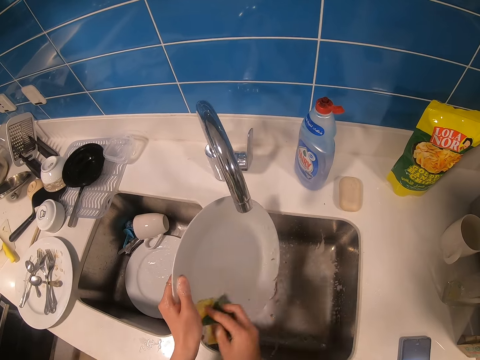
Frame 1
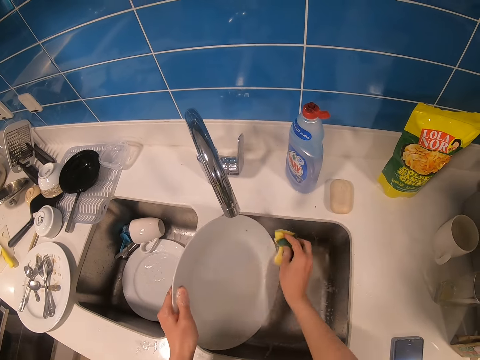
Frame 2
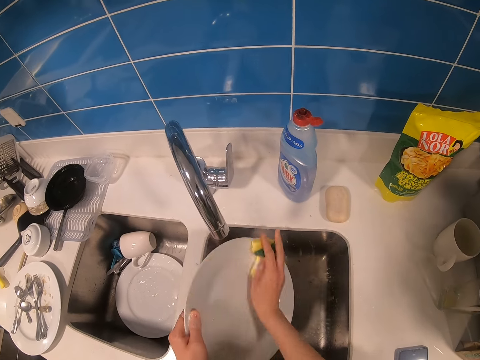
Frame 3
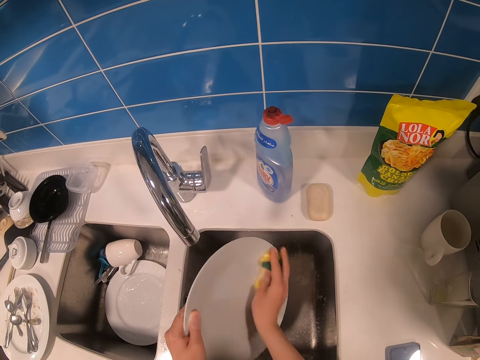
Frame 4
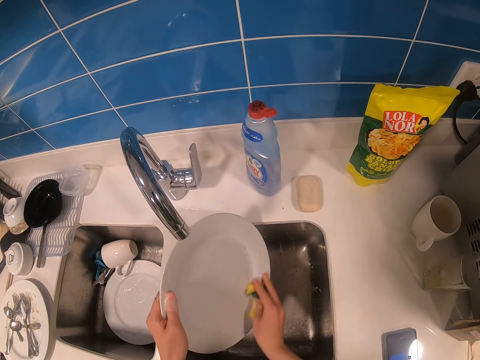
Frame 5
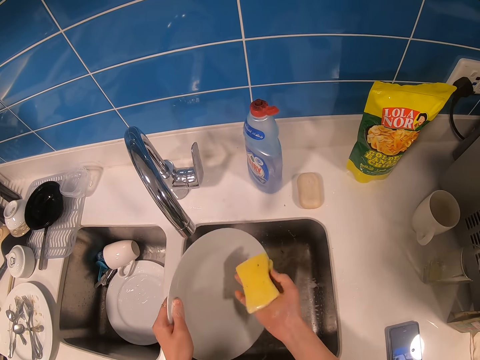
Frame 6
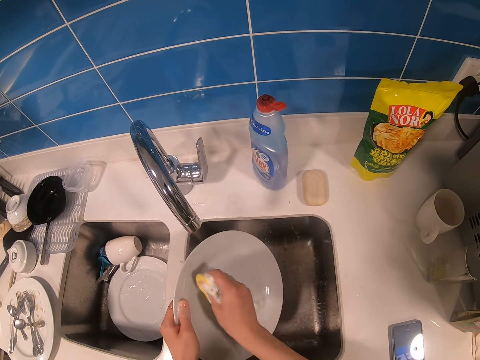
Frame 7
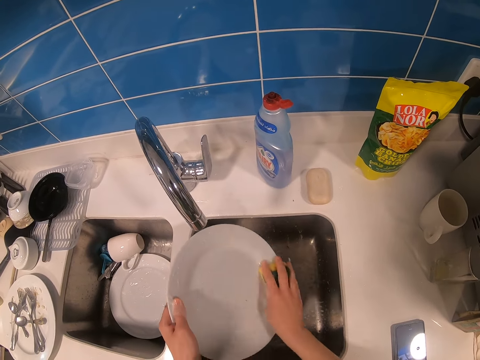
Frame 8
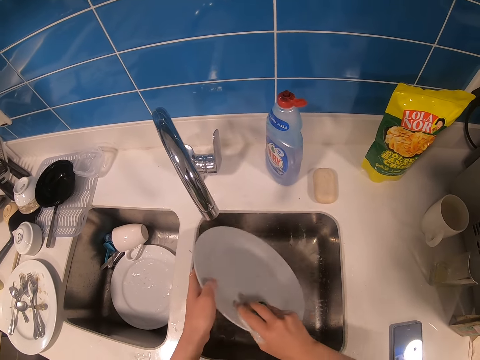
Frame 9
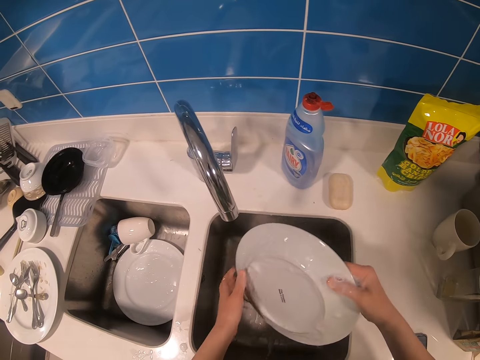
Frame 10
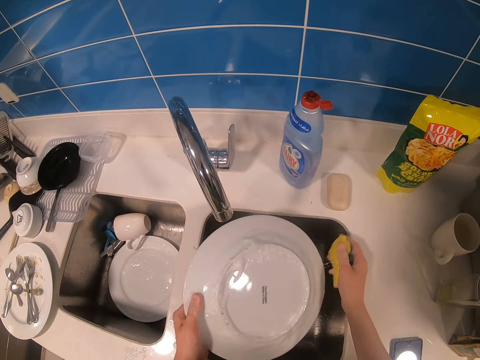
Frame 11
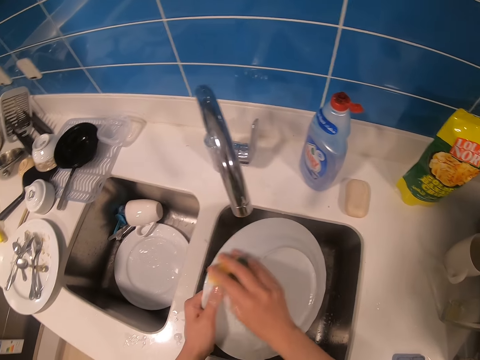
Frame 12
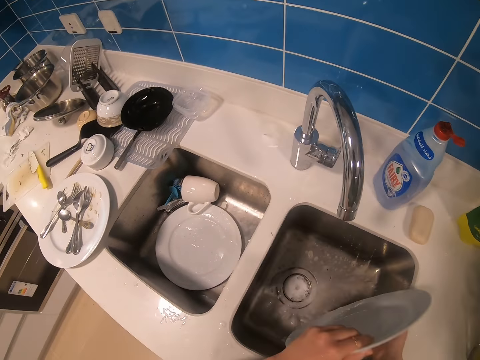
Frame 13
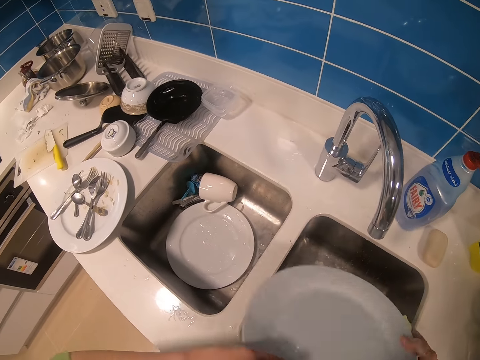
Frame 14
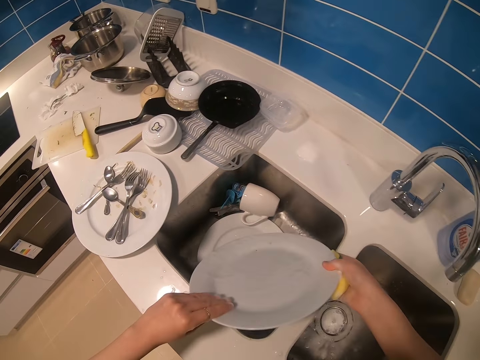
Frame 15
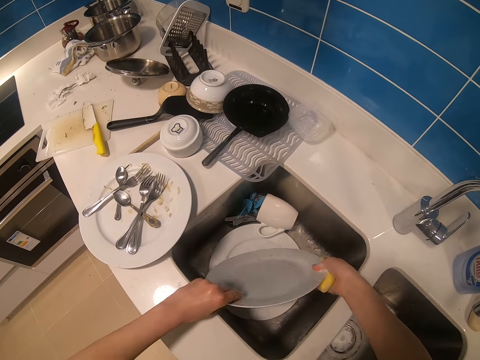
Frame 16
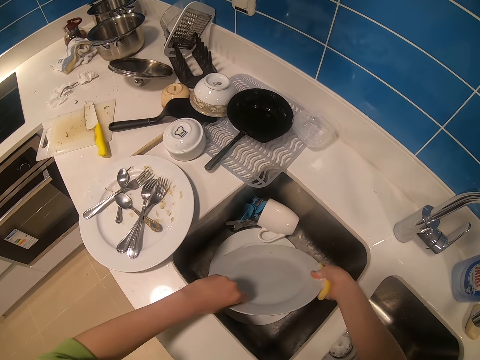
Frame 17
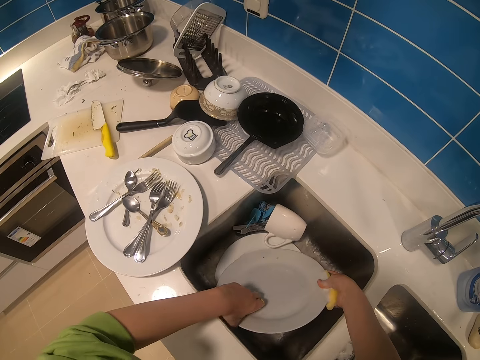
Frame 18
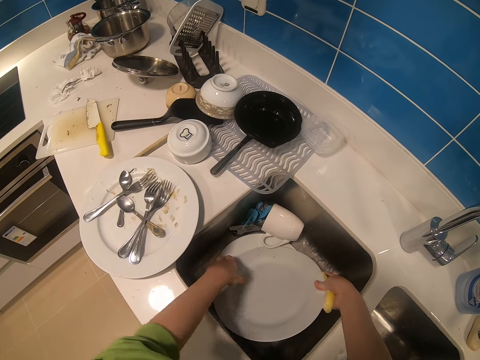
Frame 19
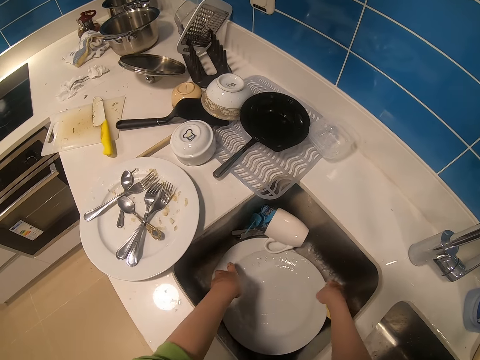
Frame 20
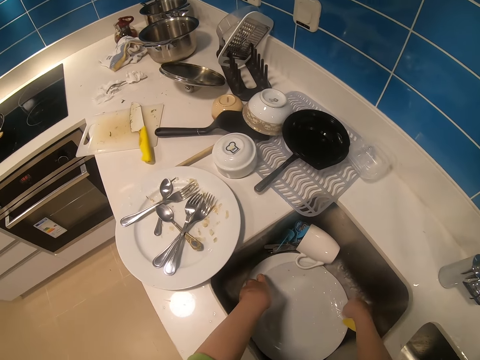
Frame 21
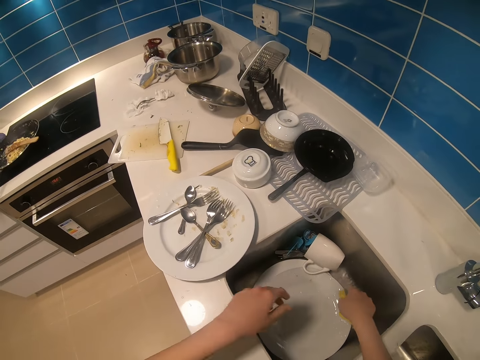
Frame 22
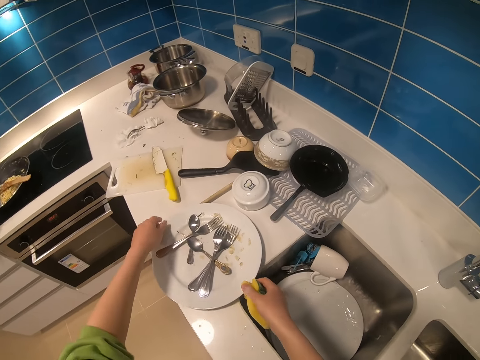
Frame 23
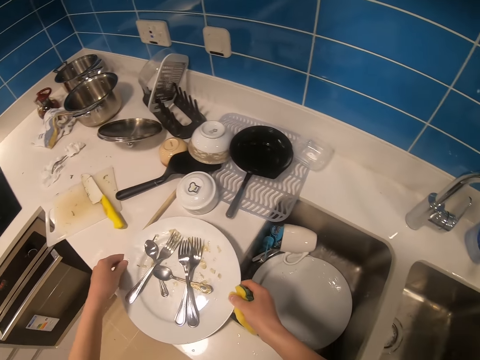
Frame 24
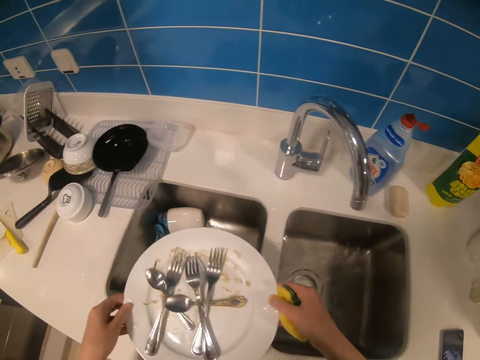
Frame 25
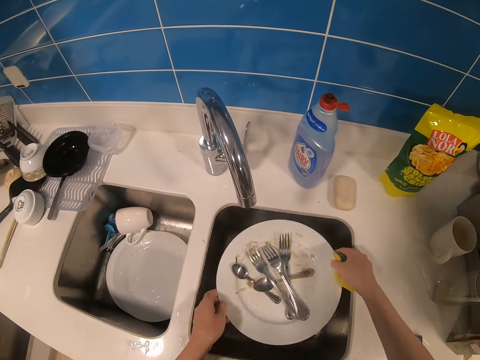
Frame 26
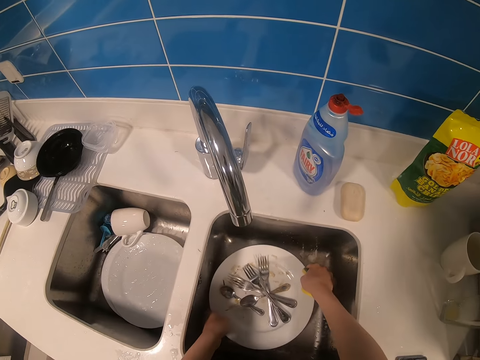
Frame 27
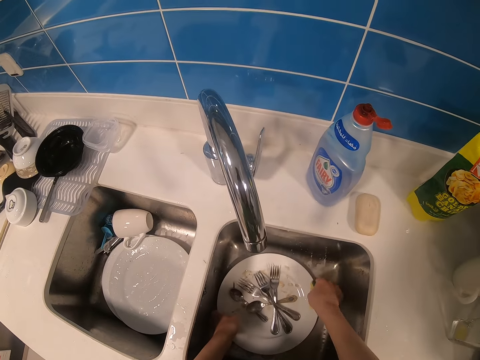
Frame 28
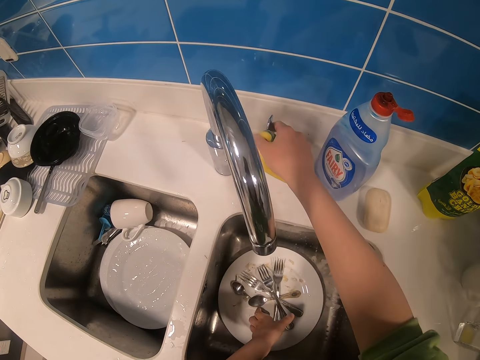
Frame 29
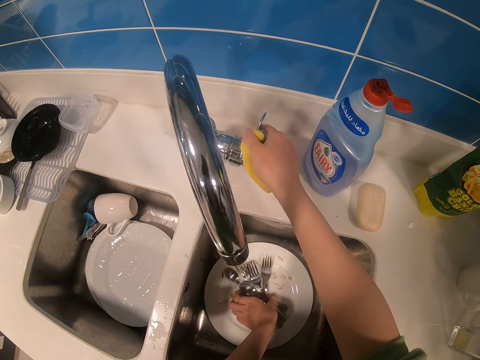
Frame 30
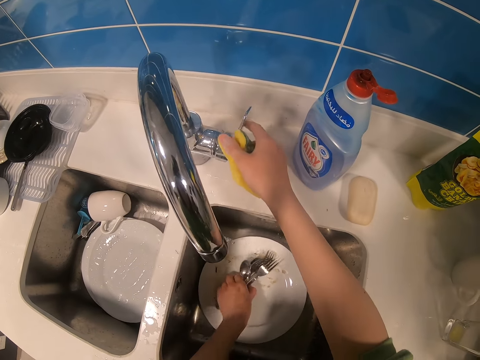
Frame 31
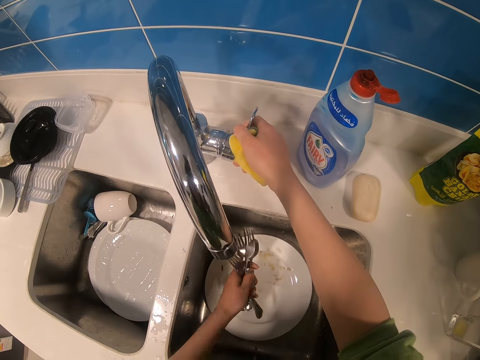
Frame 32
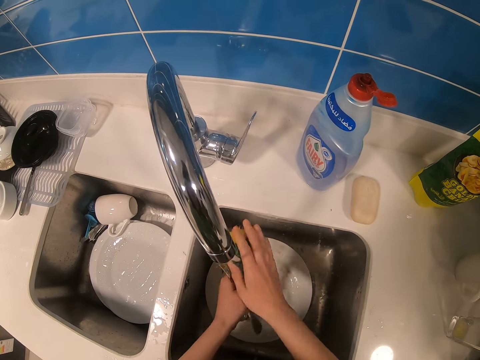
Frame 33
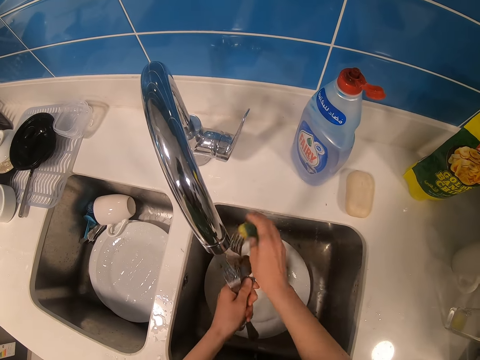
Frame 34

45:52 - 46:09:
The camera wearer places the plate on a plate in the sink. They pick up a plate with spoons and forks. They place the plate in the sink. They open the tap. They pick up the spoons and forks. They close the tap.

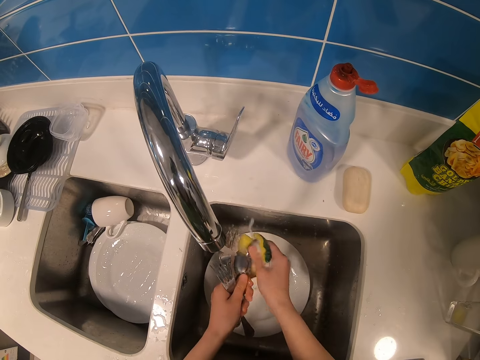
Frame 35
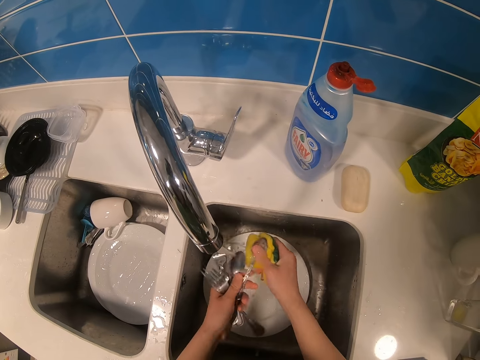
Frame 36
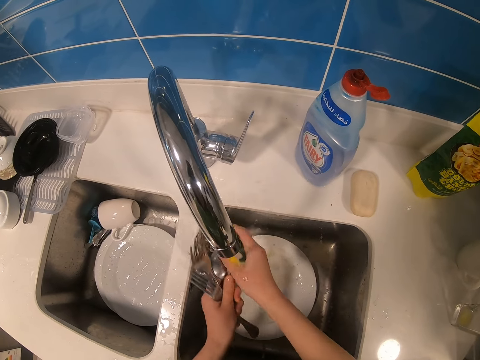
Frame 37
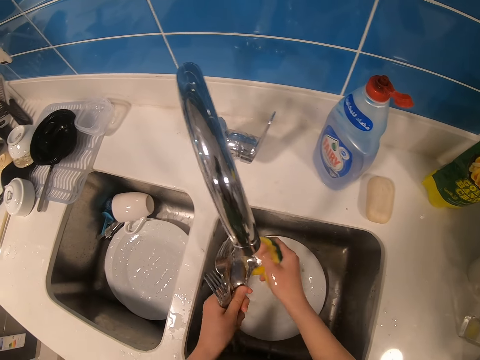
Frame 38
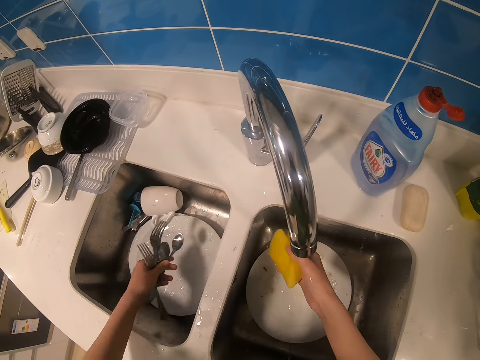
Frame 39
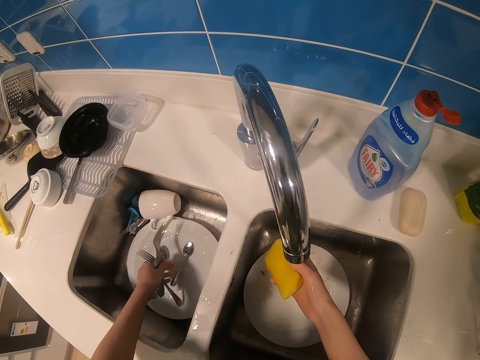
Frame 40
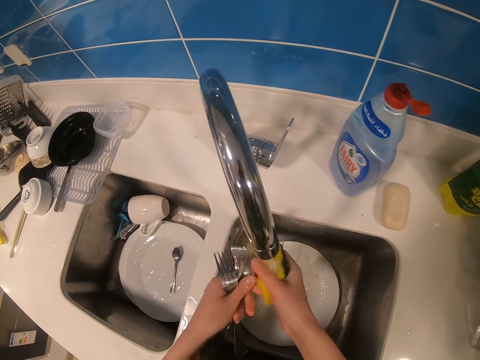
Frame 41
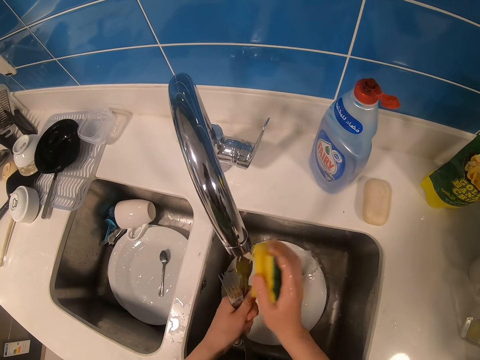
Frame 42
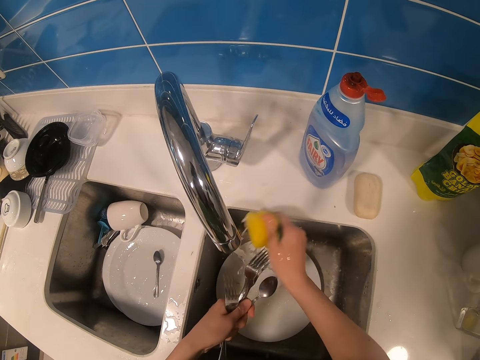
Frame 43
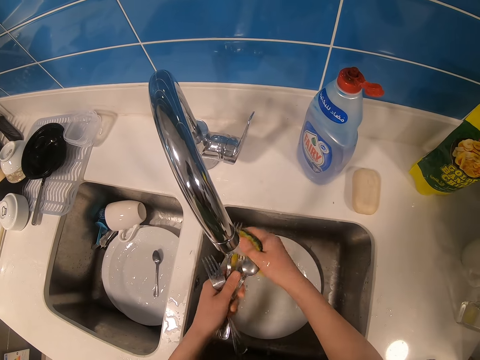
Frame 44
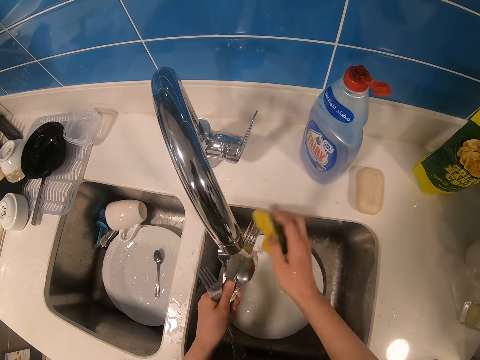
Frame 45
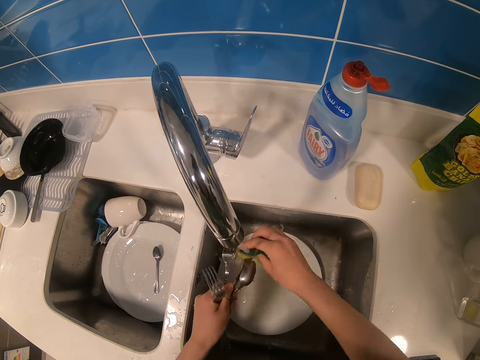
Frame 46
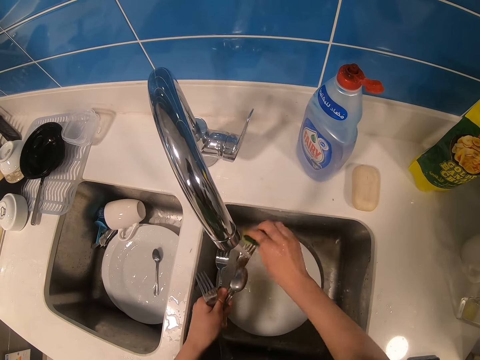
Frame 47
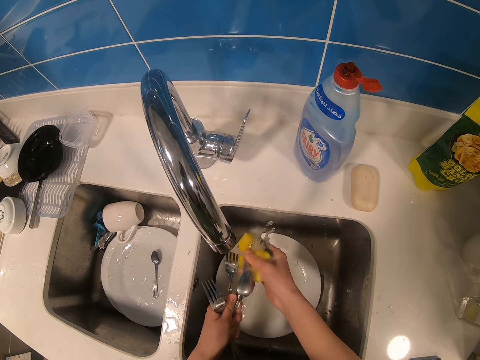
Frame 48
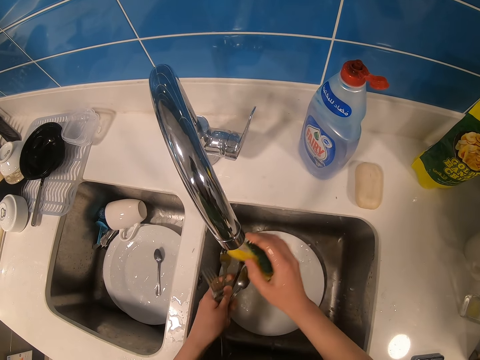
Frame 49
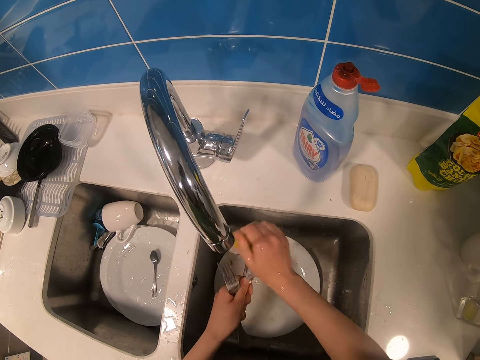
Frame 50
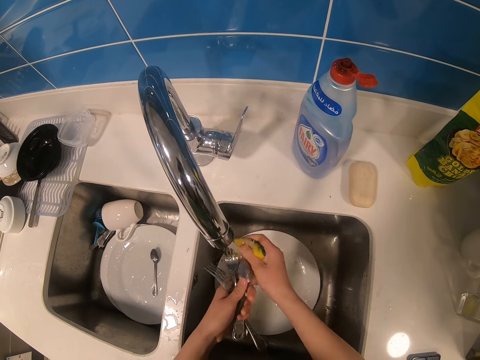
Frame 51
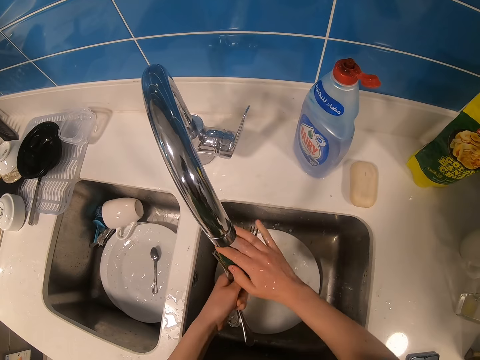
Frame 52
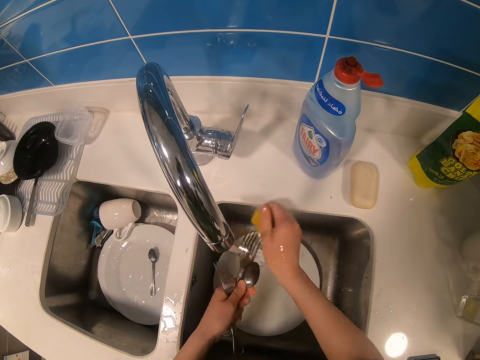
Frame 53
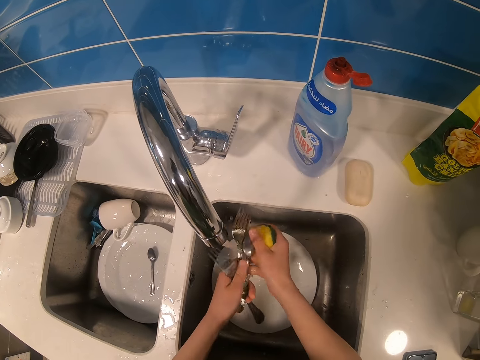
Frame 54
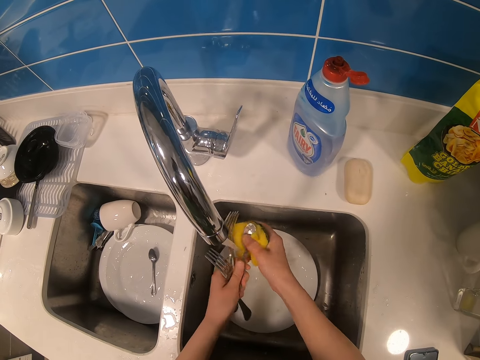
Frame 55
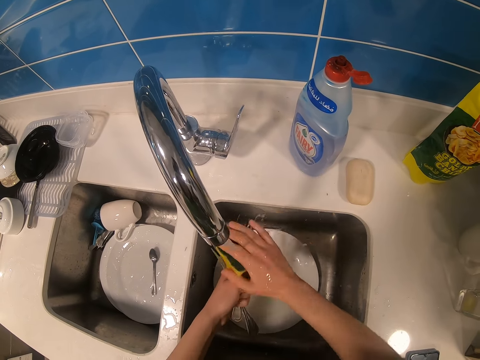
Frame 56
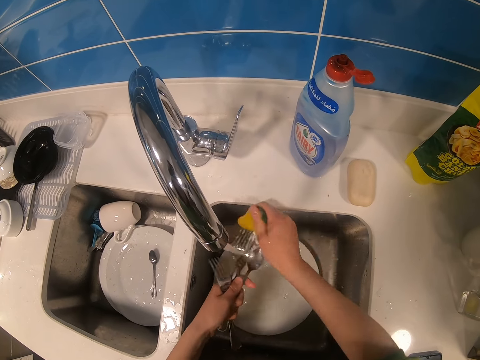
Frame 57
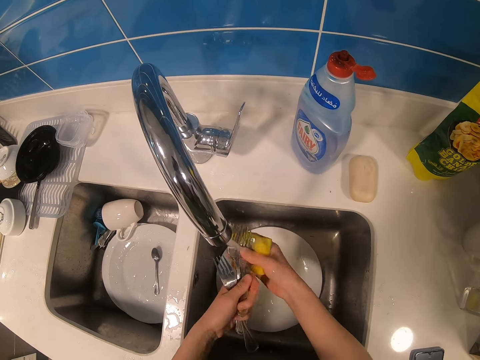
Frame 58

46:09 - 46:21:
The camera wearer washes the spoons and forks. They place a spoon on a plate in the sink. They wash the spoons and forks again.
